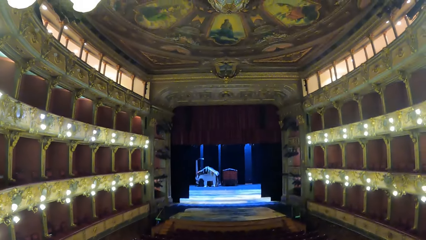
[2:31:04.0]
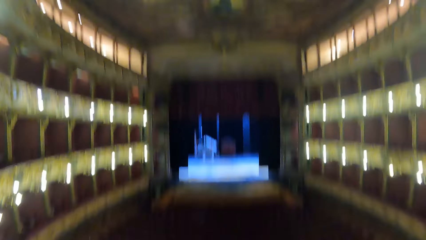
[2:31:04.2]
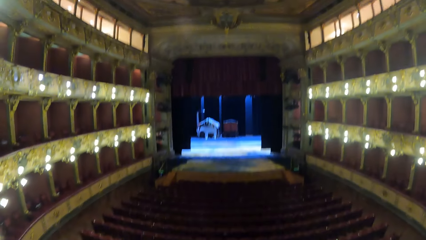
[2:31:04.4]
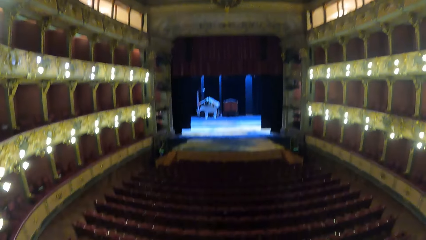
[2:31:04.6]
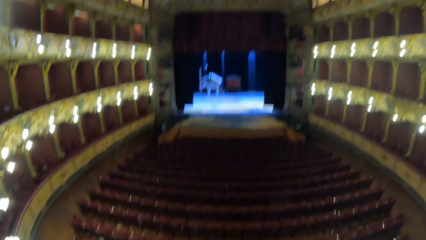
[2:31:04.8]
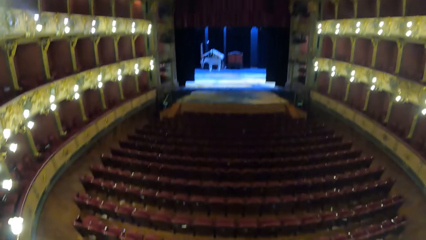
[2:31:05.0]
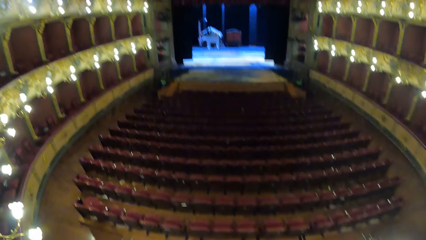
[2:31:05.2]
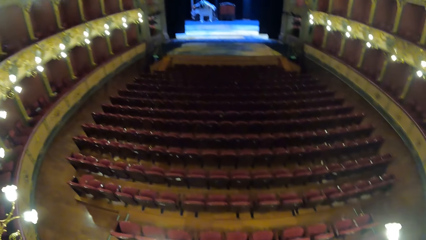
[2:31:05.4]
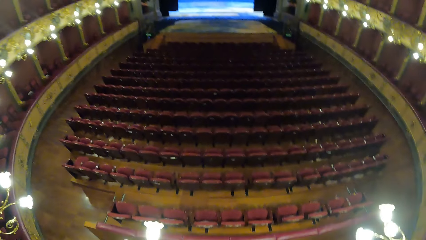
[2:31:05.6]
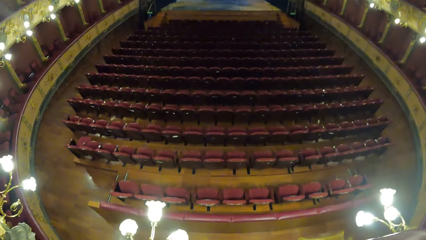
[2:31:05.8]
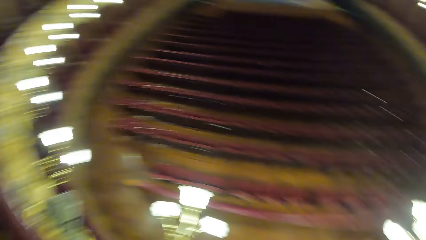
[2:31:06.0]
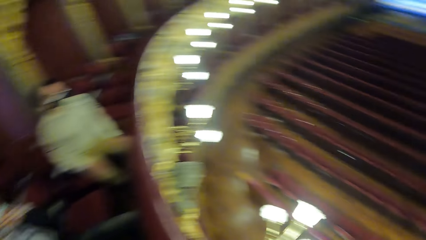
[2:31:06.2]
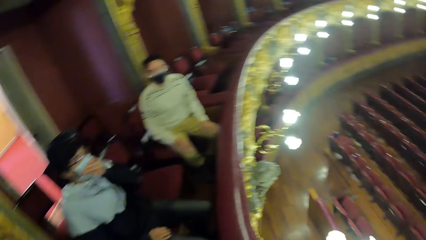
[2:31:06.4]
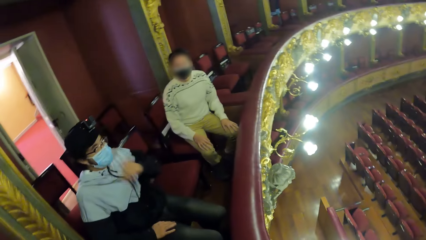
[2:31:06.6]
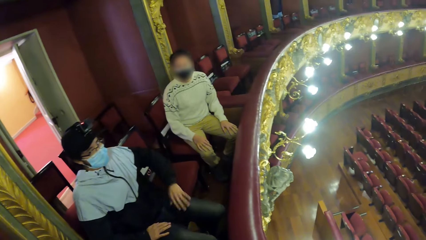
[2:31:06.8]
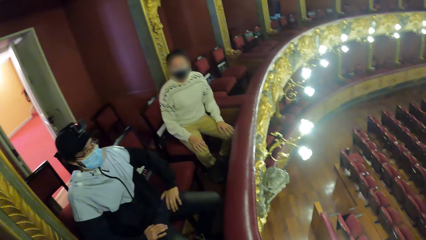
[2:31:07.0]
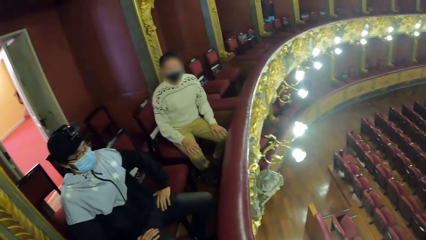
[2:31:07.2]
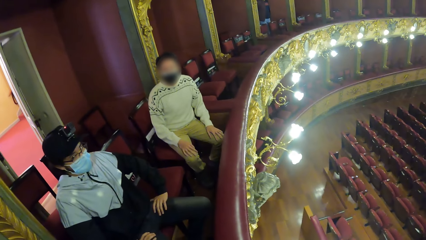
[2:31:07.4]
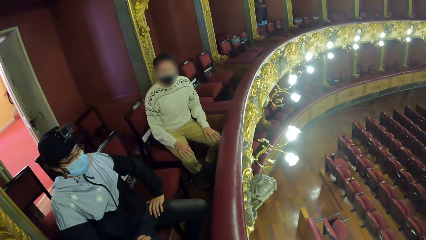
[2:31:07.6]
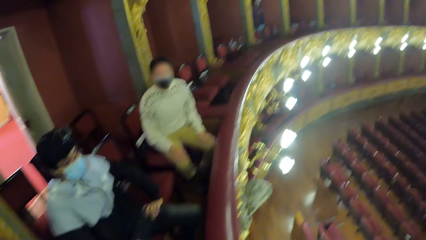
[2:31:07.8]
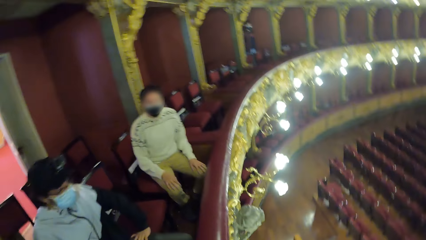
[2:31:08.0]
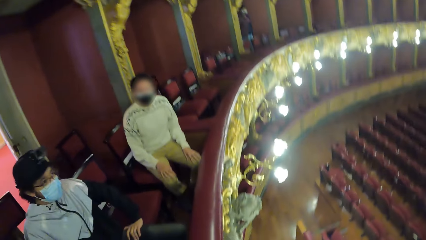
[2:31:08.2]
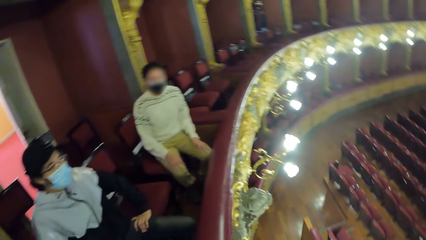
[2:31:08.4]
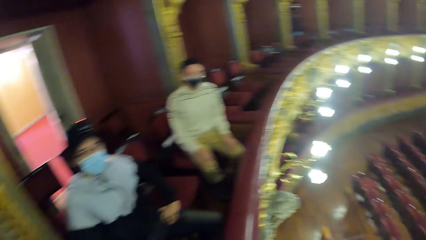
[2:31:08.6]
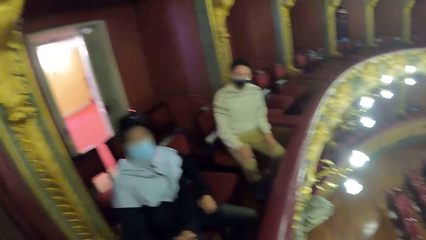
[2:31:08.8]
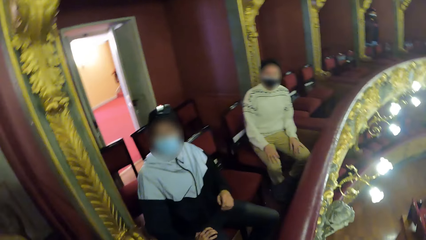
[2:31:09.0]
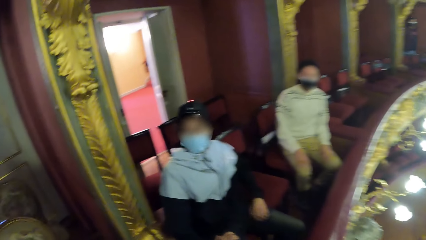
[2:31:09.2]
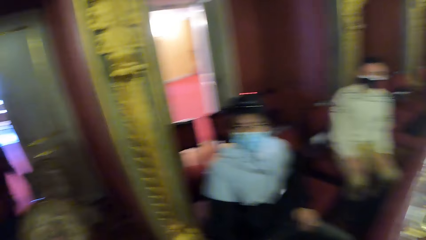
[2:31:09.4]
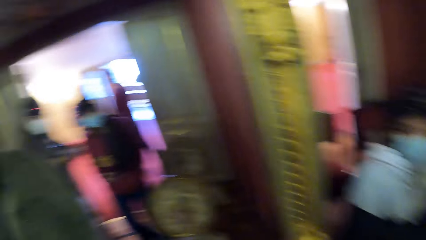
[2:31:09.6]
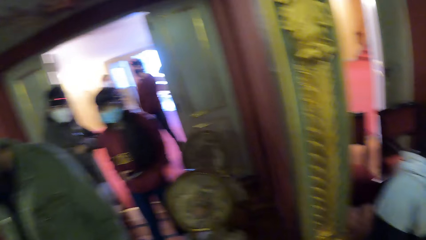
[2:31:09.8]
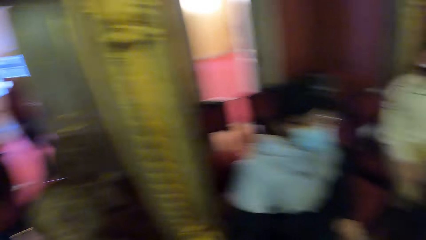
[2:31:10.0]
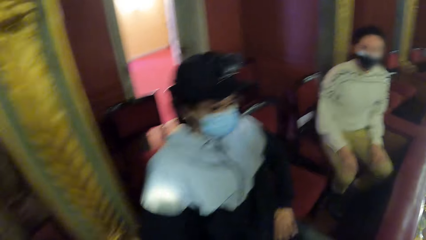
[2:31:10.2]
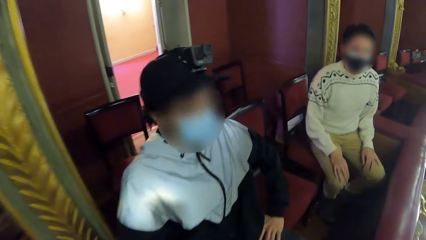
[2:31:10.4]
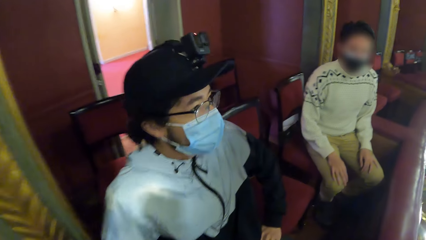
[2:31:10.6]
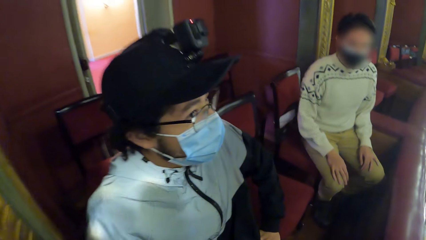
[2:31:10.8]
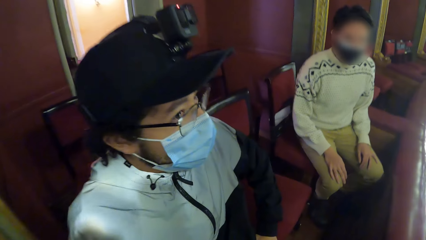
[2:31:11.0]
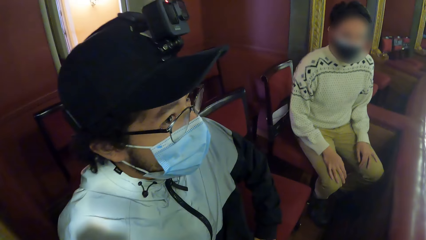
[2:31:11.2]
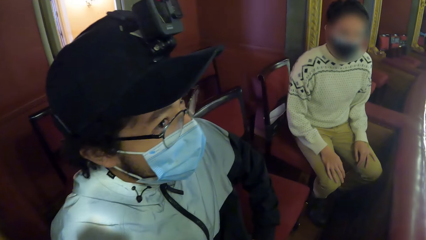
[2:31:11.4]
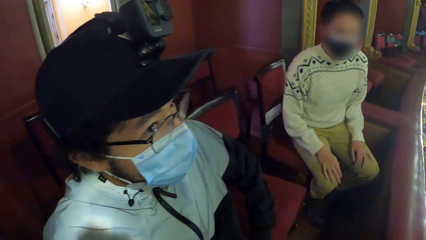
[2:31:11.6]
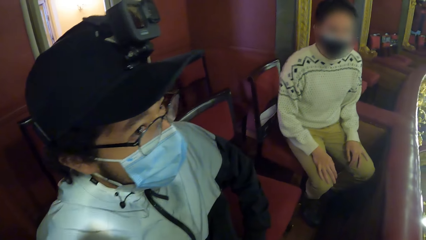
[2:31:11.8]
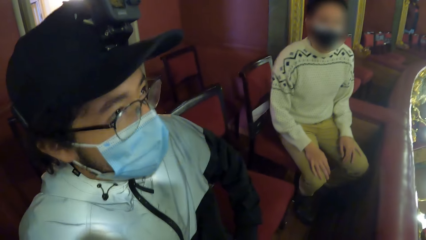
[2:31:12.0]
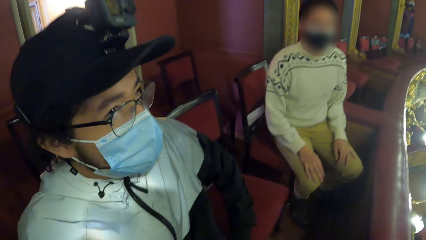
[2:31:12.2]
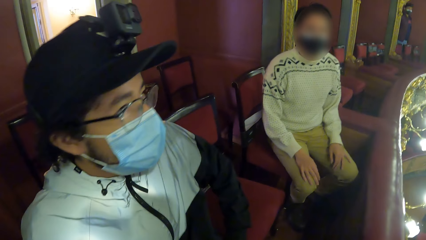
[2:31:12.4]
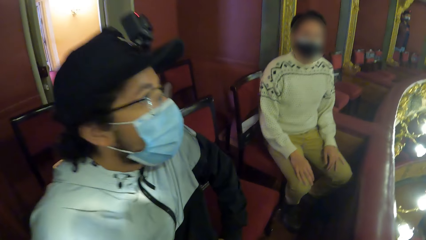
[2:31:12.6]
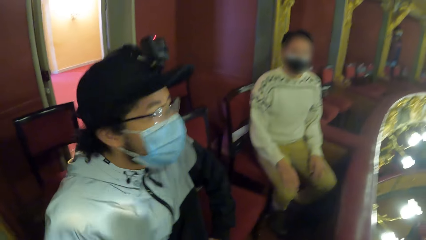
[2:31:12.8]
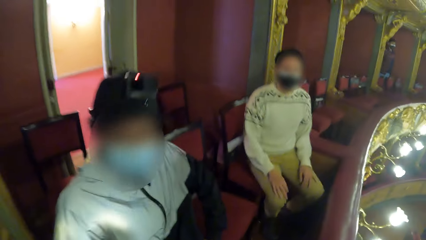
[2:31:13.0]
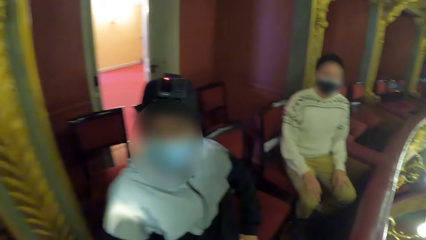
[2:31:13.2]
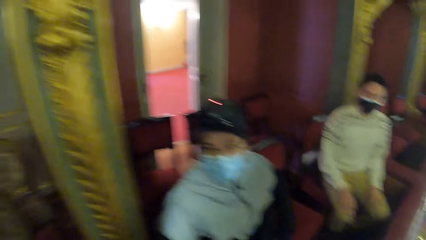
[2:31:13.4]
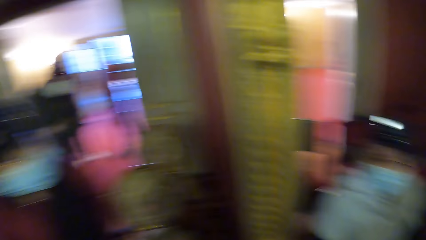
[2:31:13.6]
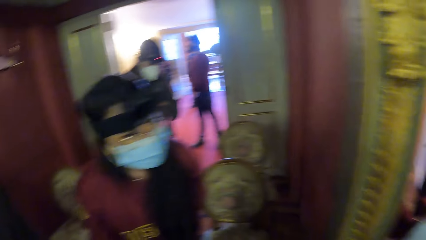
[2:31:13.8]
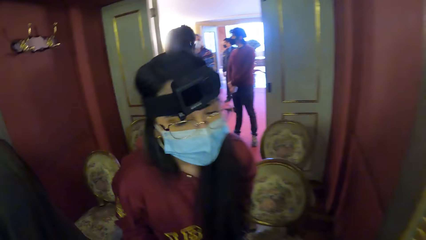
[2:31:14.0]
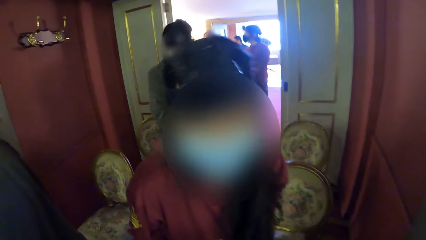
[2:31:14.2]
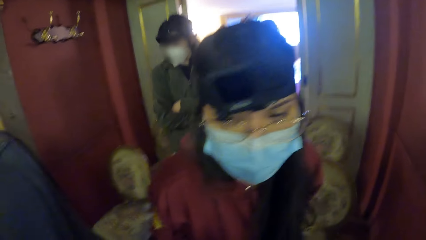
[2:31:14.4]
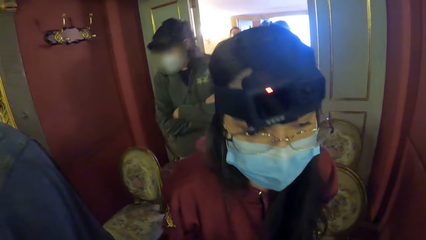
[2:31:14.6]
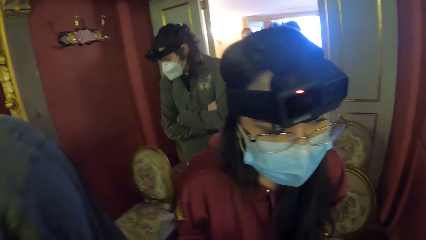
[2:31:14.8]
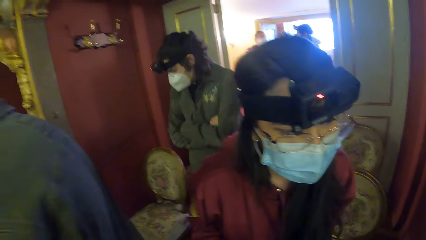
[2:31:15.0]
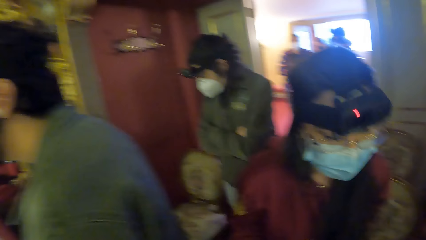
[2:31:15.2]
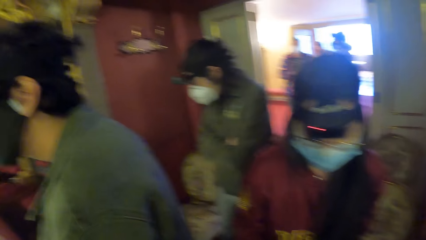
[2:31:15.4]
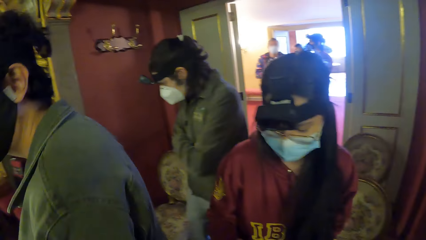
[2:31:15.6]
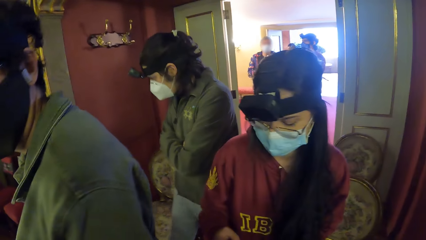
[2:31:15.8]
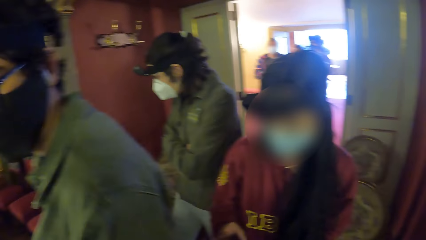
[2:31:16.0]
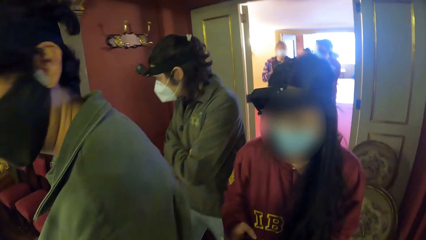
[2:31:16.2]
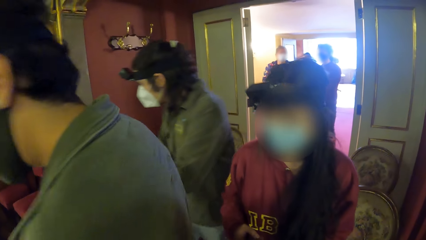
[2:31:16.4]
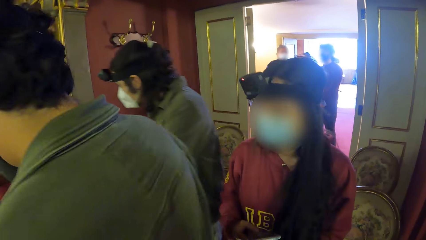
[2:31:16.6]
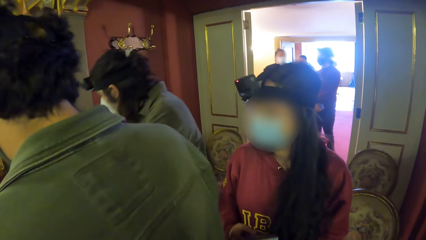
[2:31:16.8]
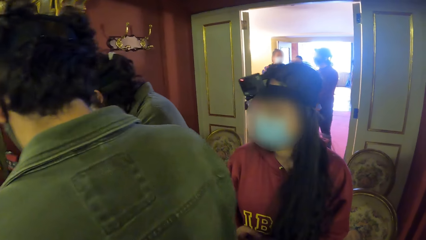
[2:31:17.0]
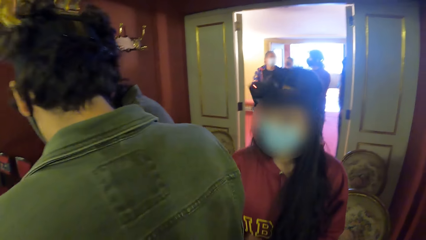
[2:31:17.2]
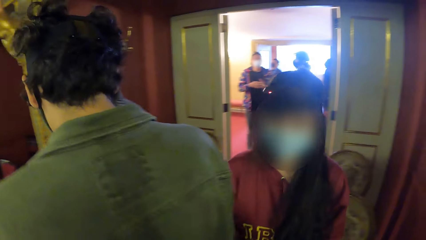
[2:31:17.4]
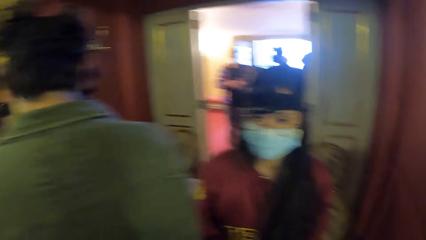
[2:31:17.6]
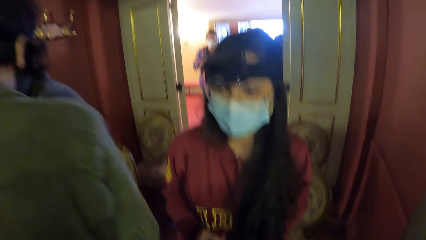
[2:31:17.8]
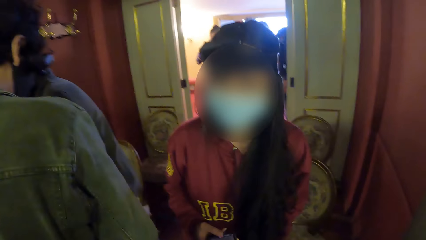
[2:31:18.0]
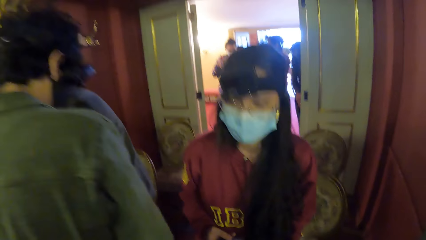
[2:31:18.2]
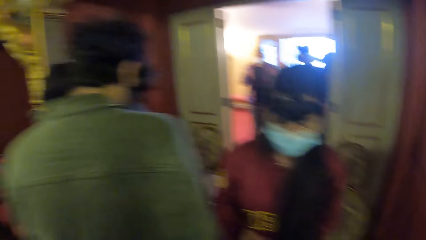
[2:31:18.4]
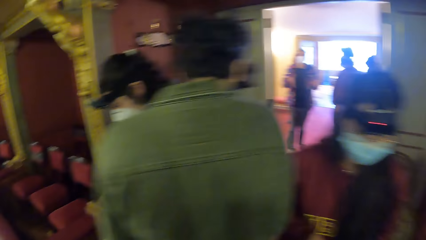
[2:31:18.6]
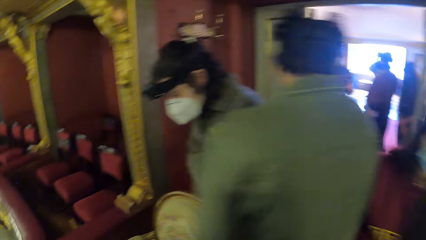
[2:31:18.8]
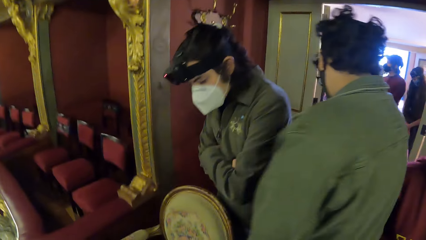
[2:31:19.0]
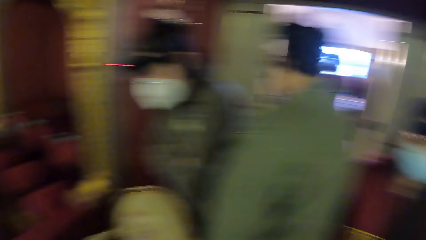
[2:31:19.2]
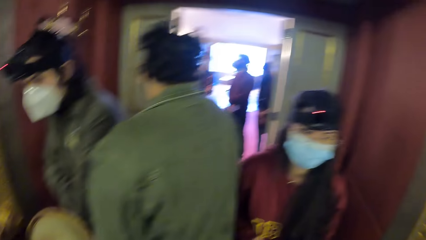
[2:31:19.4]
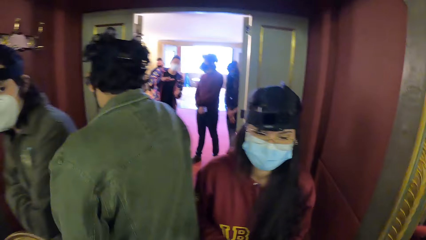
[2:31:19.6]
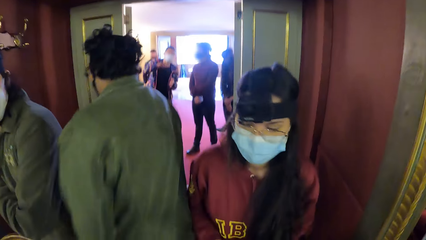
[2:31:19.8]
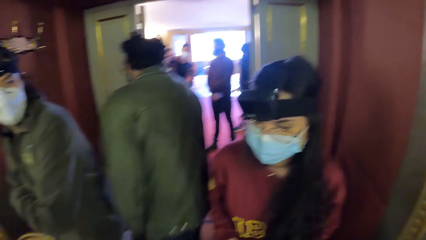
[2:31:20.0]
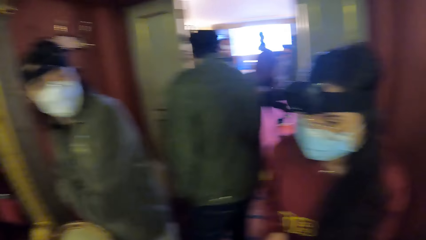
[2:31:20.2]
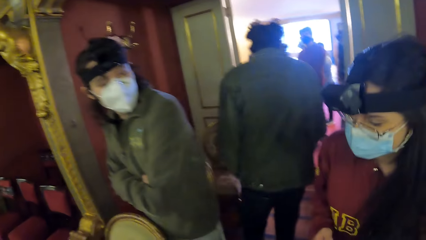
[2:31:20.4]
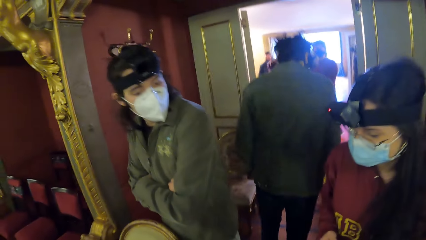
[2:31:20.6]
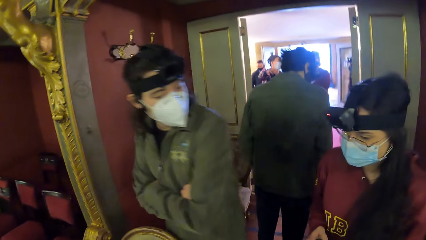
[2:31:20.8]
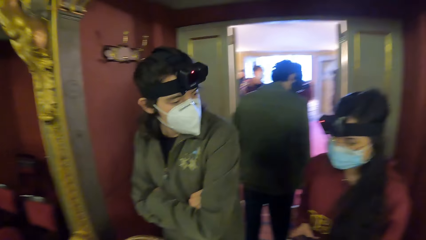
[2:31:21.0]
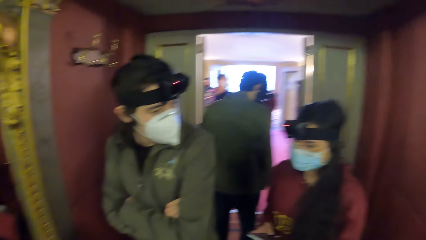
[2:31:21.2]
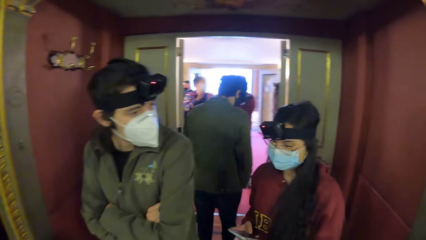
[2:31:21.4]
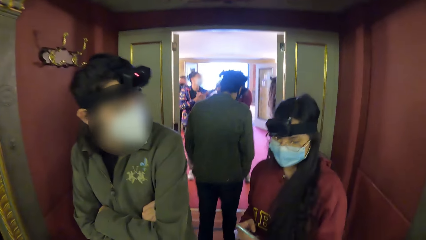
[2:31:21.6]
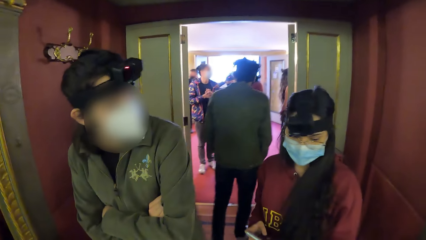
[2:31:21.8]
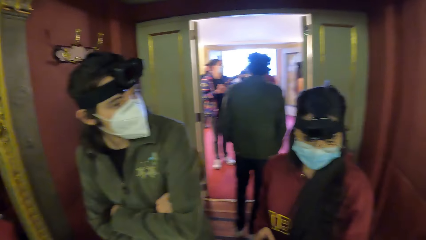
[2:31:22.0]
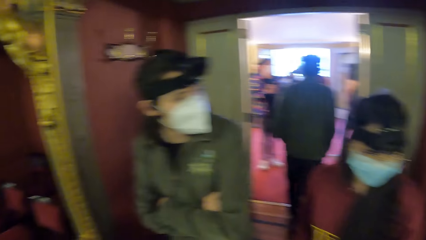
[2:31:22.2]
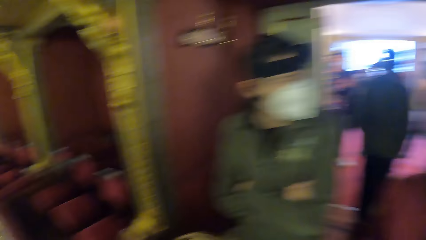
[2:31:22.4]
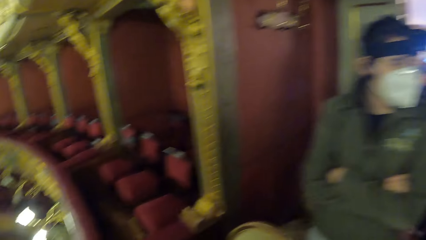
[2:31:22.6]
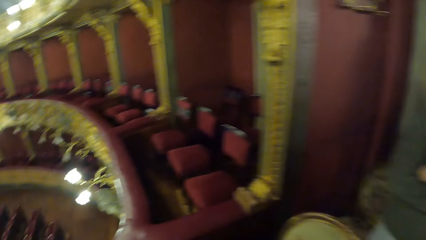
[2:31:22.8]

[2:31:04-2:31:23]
The man lowers his right hand and places his right hand on his lap. The camera wearer speaks with another man. They look around. Another man walks towards the door exit.
